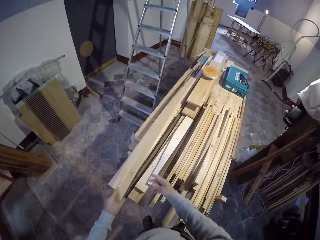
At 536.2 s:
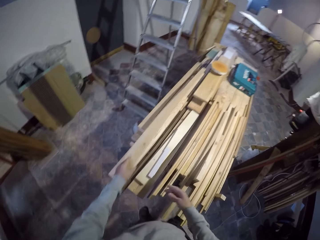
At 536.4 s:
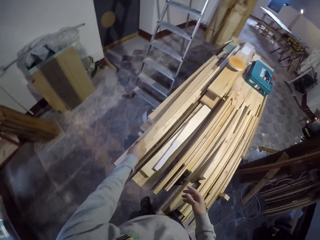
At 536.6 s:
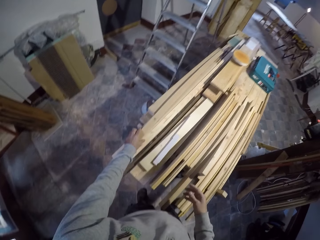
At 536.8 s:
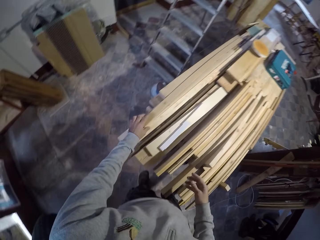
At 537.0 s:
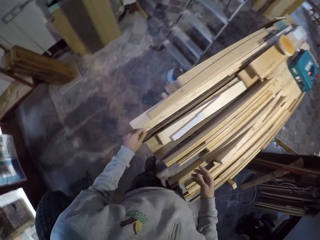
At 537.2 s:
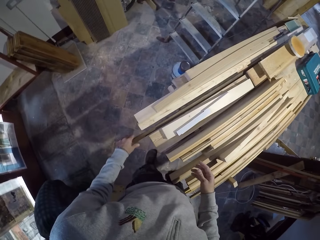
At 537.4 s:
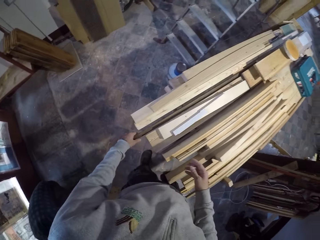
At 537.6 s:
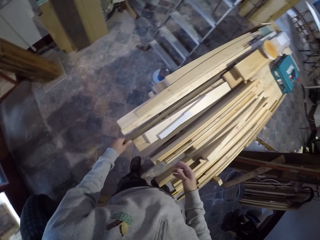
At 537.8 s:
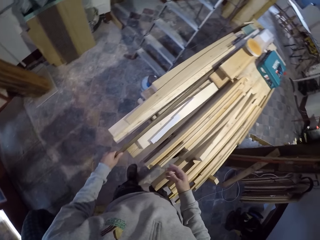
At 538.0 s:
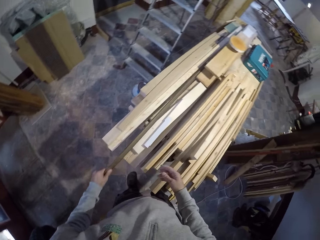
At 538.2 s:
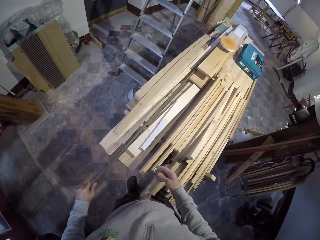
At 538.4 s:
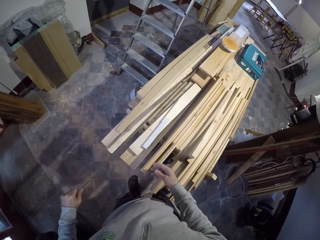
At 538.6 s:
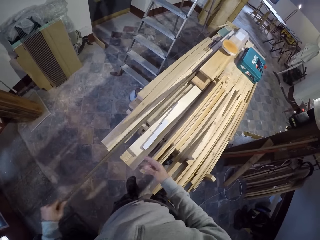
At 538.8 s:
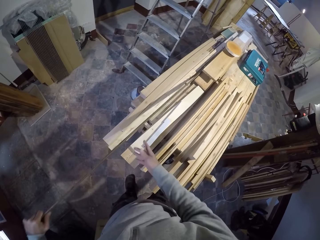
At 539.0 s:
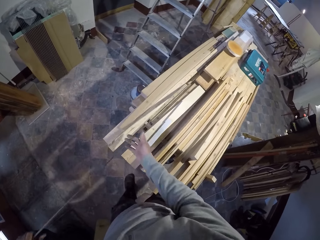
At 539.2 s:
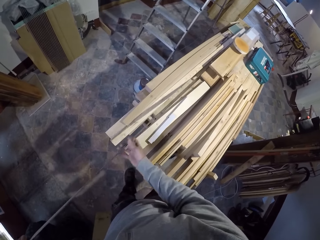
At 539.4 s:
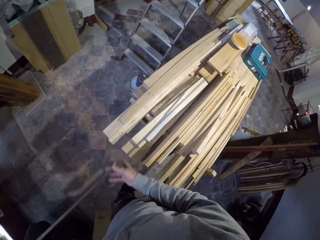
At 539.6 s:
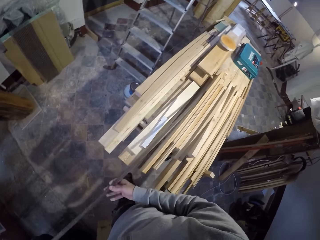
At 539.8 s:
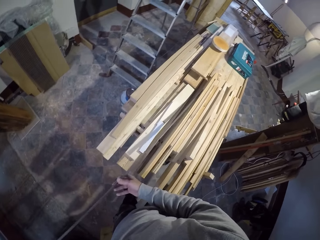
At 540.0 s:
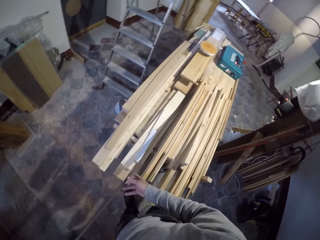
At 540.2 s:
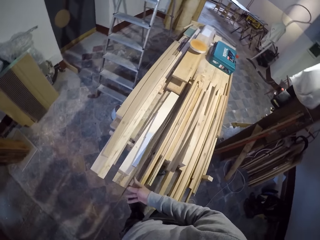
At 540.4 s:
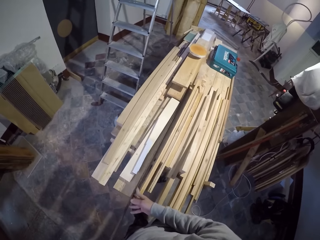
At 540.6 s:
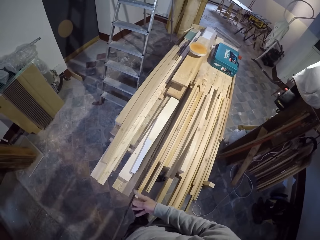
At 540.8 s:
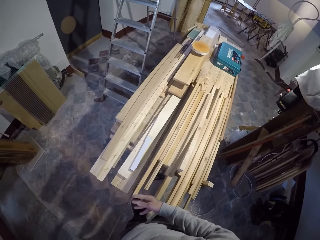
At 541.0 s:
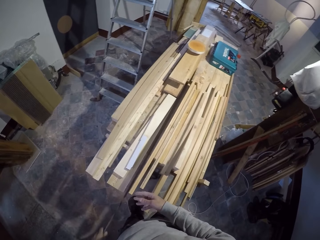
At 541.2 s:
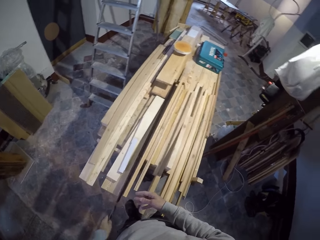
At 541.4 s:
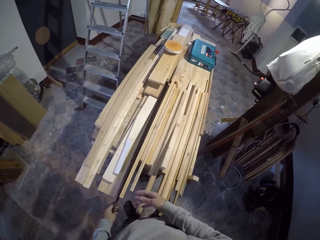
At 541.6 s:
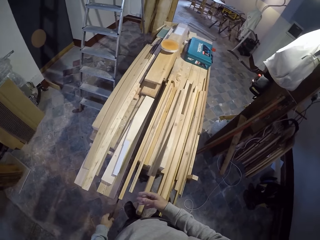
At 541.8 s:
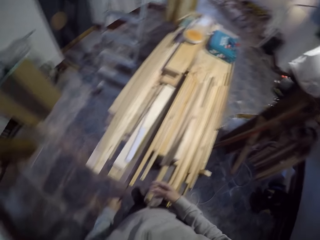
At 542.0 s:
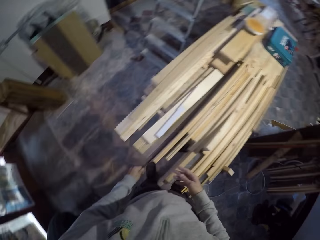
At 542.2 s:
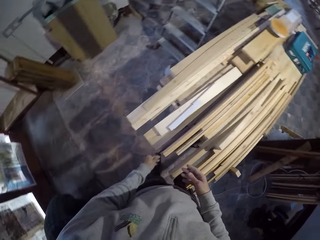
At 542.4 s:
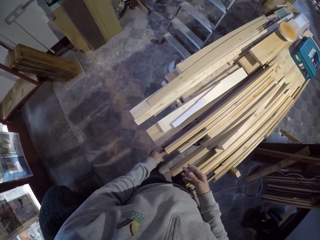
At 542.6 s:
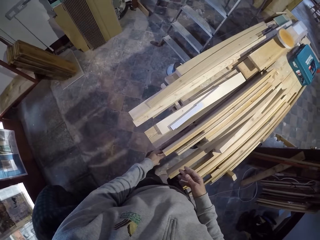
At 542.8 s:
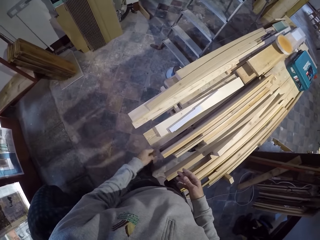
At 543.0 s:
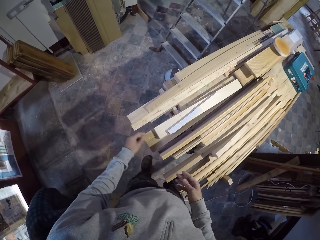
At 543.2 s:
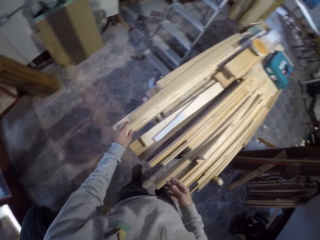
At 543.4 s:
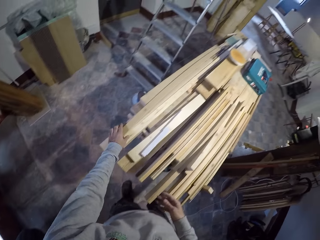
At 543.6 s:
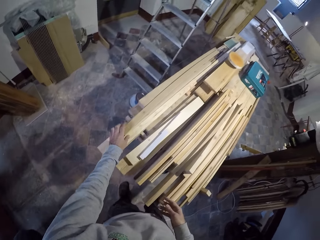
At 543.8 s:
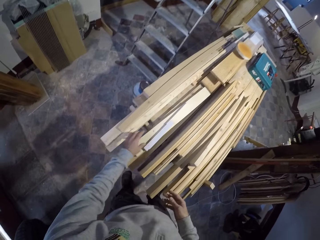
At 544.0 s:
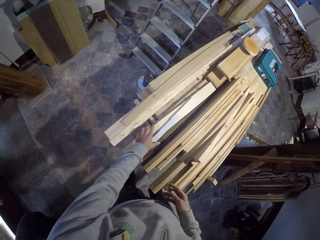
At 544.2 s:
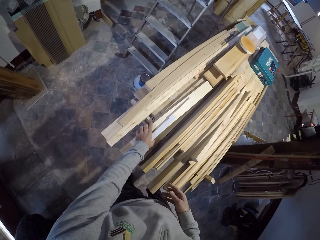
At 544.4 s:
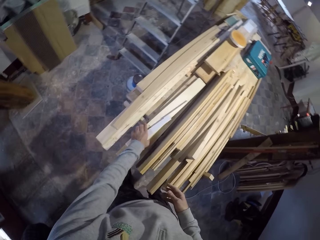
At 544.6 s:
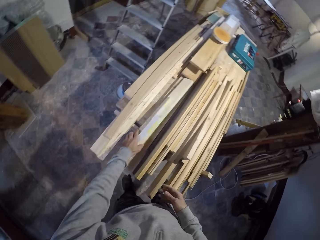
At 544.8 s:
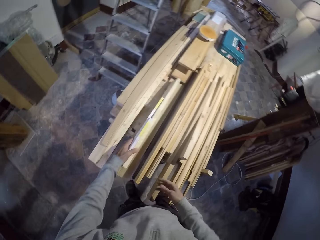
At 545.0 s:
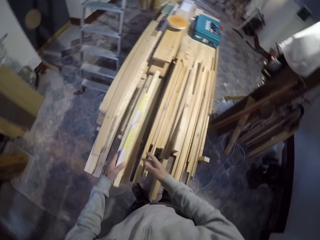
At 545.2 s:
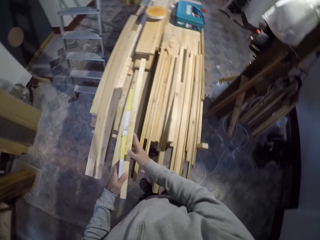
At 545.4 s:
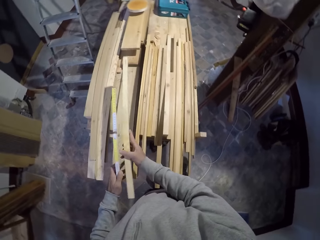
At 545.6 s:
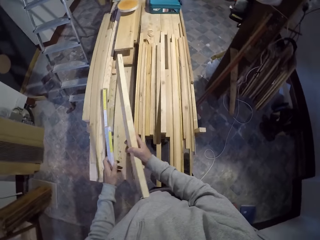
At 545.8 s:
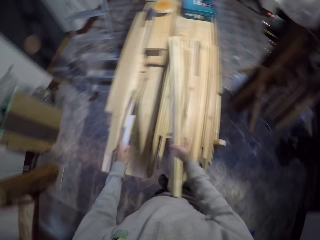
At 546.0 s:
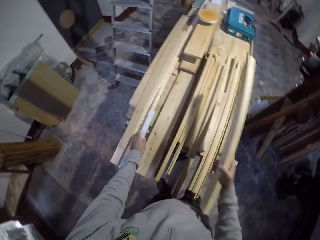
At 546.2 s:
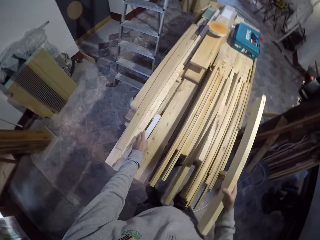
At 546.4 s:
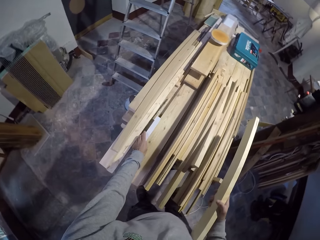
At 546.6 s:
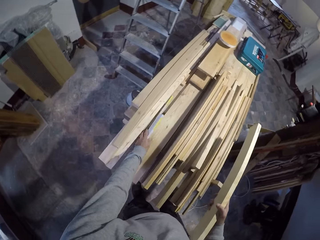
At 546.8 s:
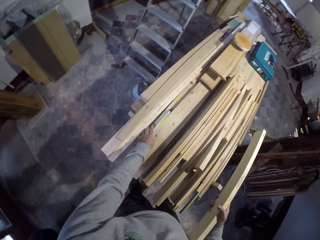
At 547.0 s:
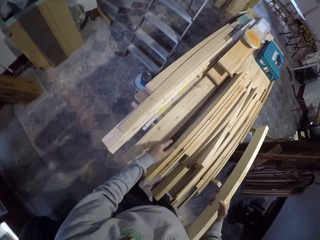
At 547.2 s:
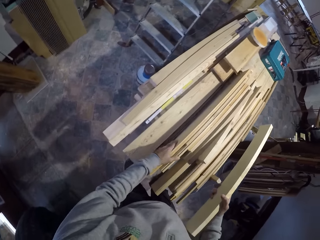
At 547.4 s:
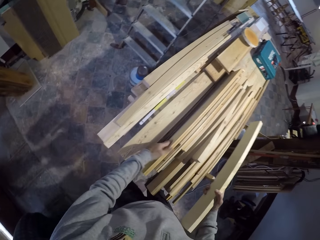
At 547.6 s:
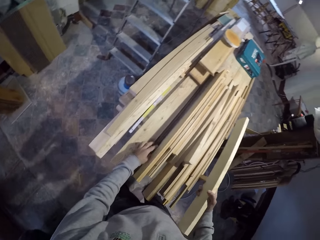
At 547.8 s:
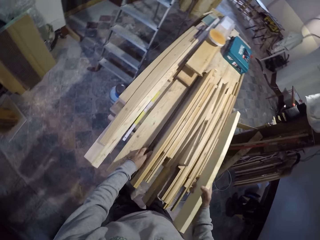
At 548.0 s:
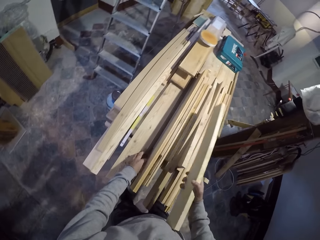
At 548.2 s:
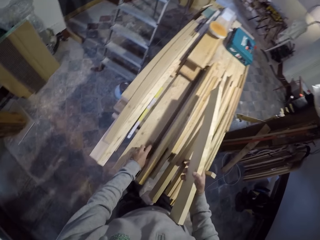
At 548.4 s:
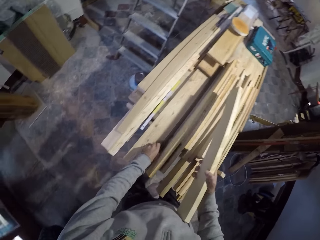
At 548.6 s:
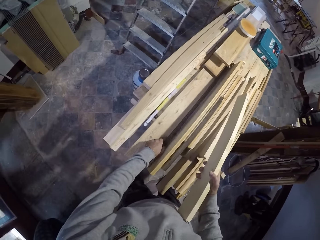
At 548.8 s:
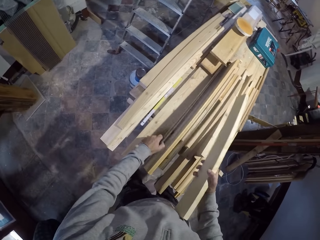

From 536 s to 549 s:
The camera wearer moves the wood. They pull the wood from the other. They move the wood. They pick up the wood, pick up a tape measure and put the tape measure on the wood.

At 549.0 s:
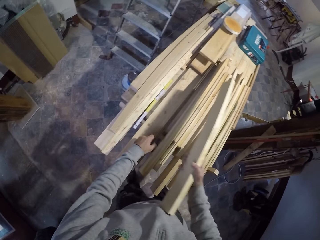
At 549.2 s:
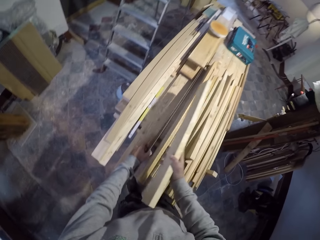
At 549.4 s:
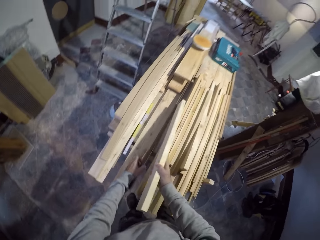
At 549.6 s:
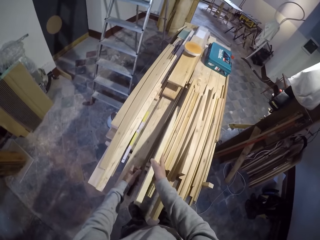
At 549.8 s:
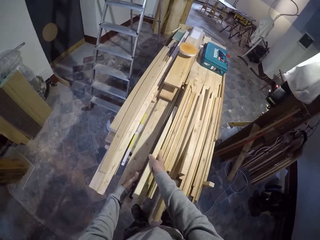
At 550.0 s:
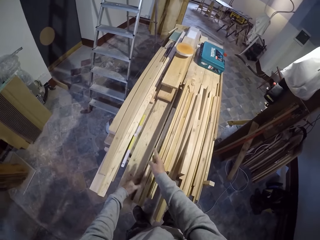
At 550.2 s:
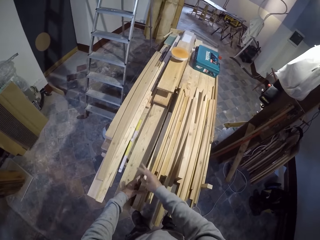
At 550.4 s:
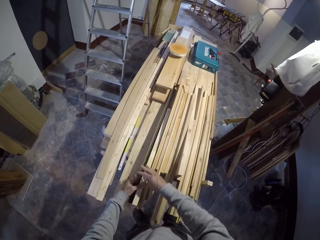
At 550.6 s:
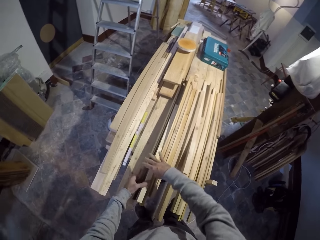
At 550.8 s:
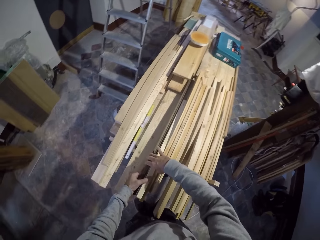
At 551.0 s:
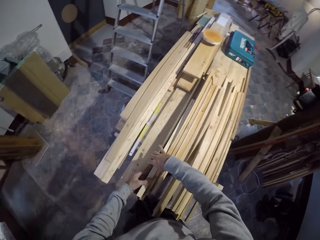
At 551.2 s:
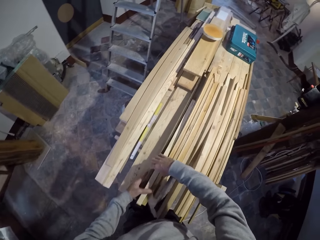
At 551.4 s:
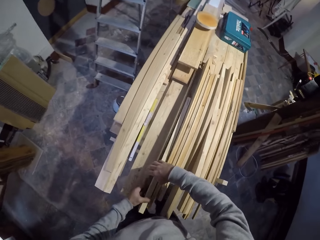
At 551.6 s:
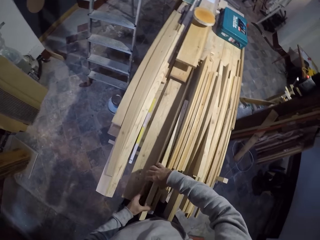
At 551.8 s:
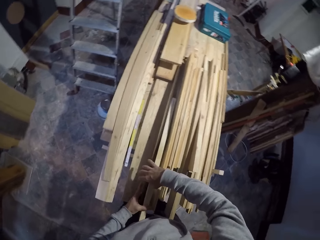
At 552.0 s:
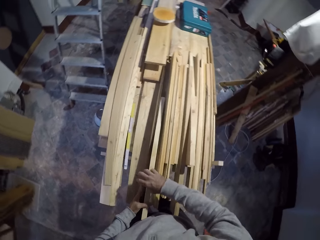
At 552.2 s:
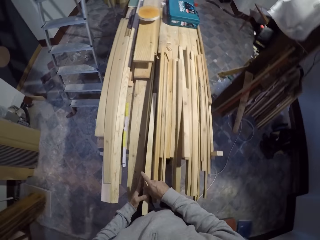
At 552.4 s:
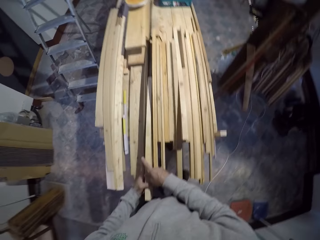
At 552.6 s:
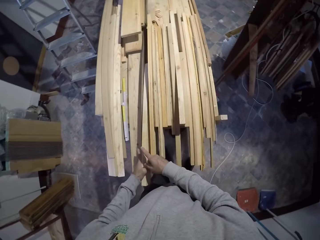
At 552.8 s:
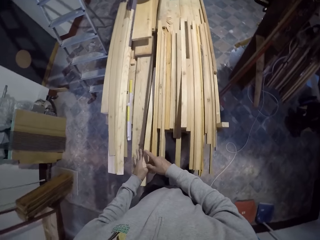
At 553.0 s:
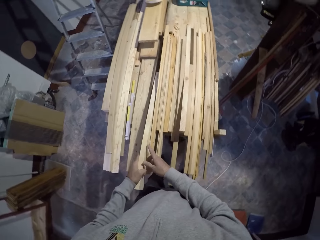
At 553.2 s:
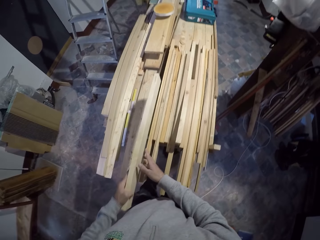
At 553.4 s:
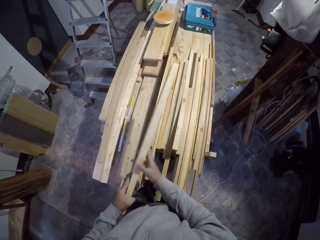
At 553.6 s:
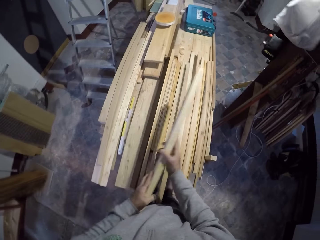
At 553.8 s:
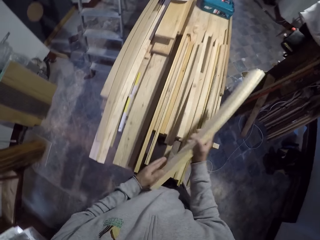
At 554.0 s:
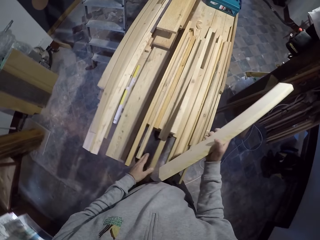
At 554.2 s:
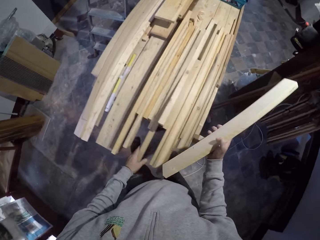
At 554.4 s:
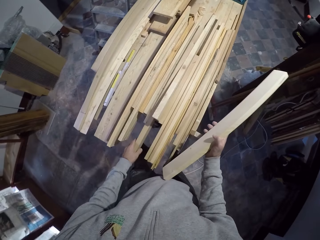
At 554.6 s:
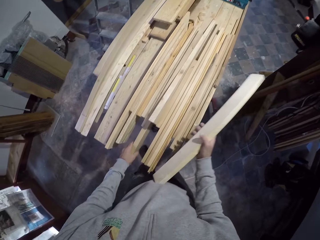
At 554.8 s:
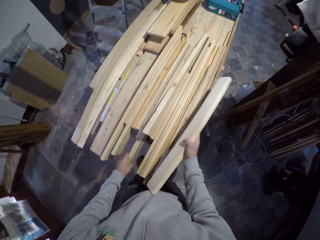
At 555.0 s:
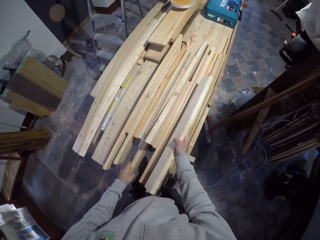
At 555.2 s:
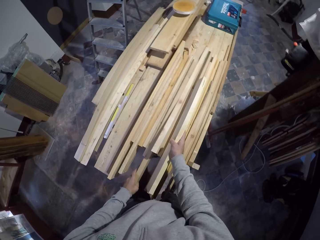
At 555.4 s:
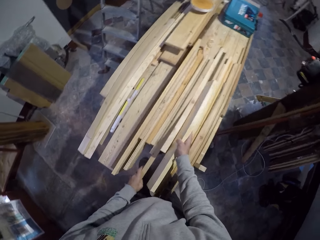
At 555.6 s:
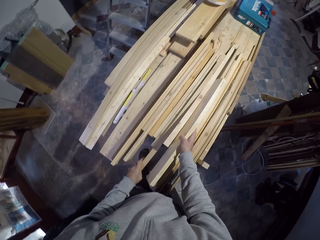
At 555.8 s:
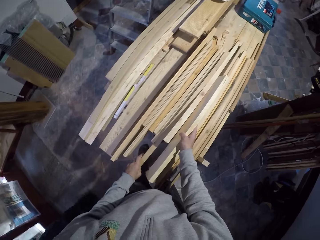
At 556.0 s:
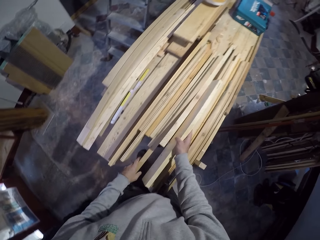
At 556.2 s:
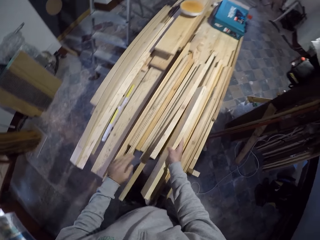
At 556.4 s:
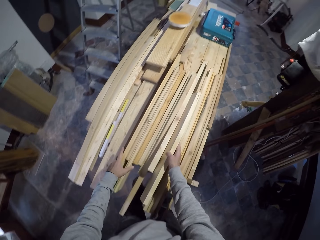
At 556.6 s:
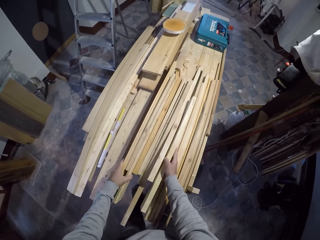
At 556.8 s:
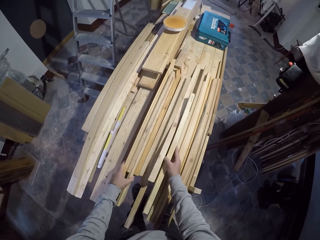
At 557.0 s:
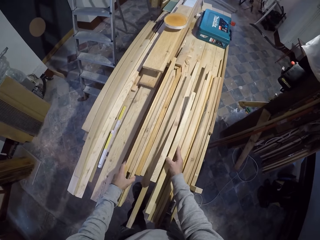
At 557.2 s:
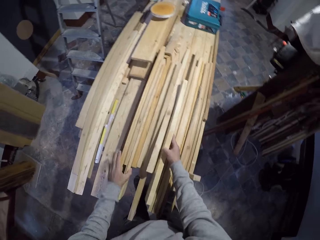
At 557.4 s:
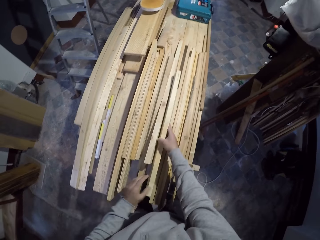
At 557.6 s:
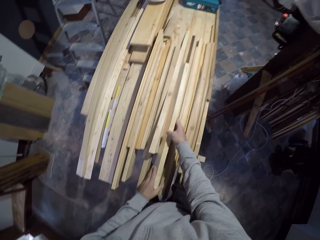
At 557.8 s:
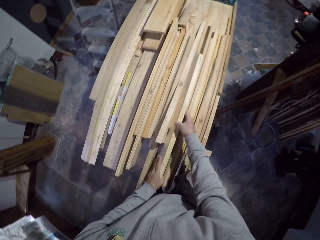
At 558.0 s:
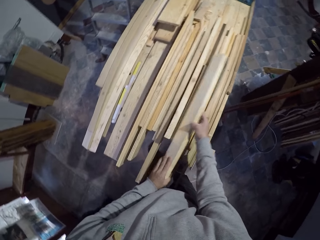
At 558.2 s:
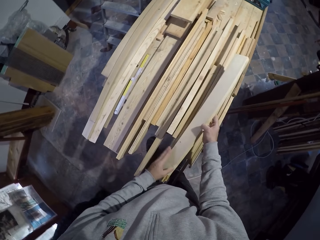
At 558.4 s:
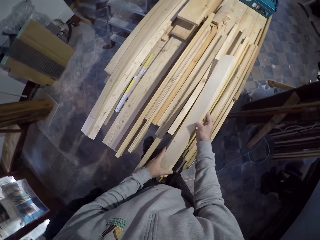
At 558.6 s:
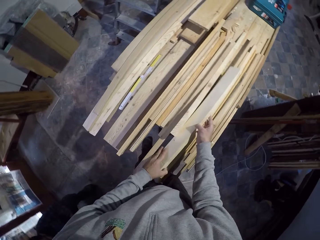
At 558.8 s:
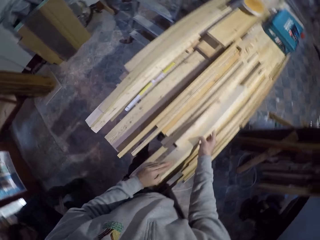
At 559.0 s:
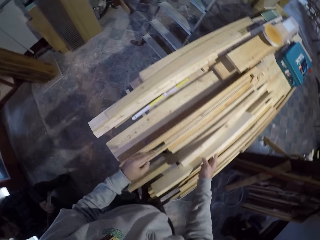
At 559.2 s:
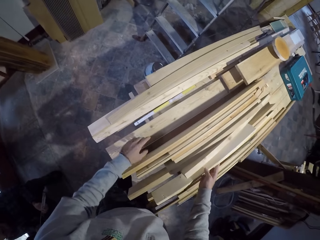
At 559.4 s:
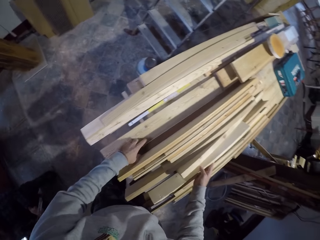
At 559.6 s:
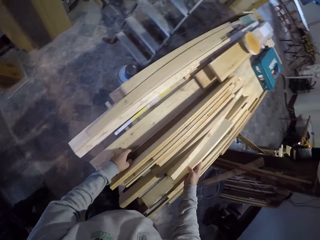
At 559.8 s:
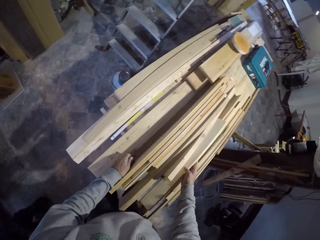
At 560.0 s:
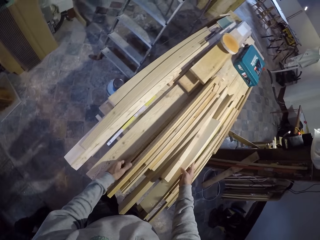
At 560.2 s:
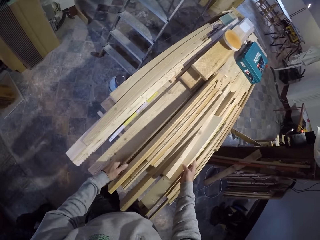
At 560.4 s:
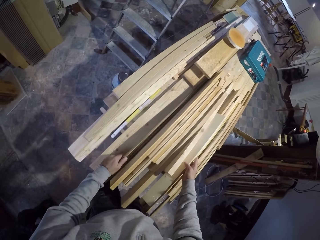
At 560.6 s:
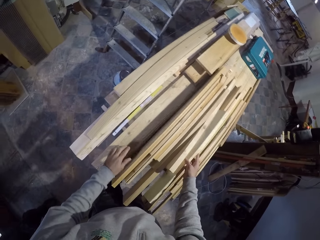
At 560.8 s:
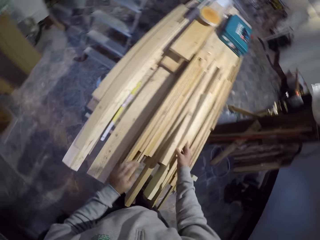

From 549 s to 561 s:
The camera wearer puts the wood down. They pick up the wood. They hold the wood with the right hand. They put down the wood. They hold the wood with the left hand. They move a hand. They hold the wooden pieces together. They align the wood with both hands. They turn the wood. They hold the wood.
